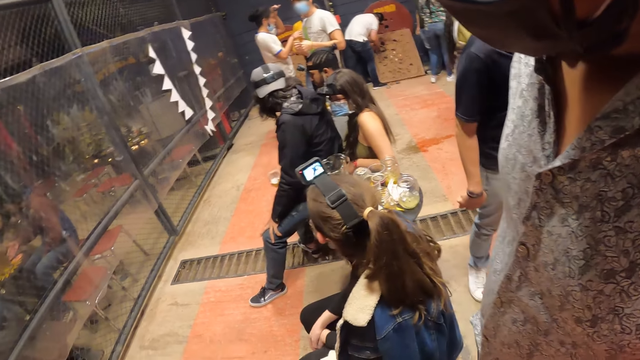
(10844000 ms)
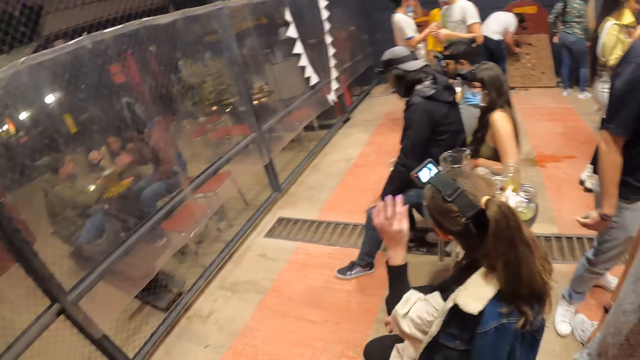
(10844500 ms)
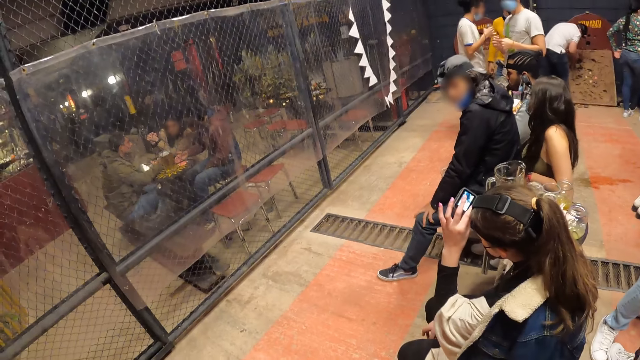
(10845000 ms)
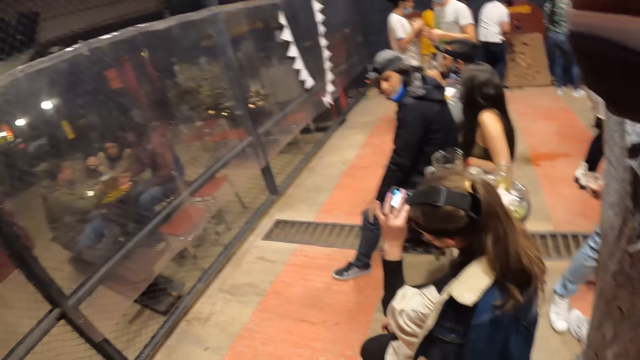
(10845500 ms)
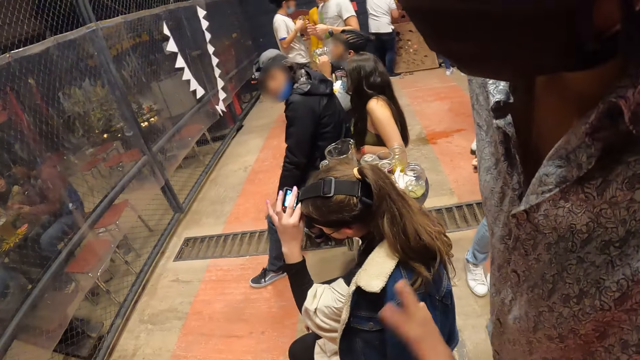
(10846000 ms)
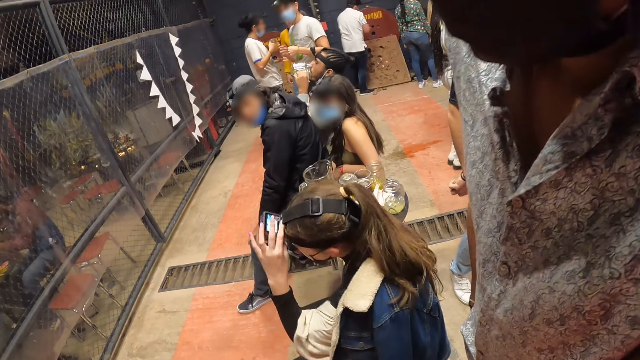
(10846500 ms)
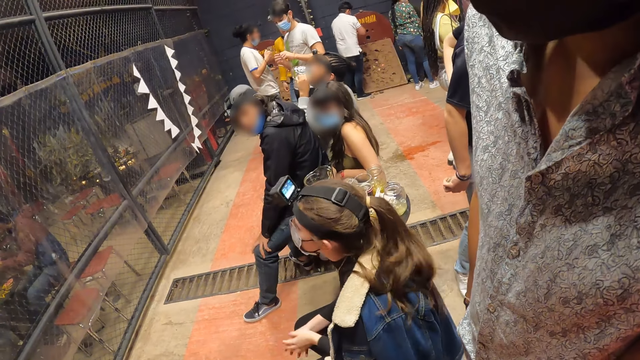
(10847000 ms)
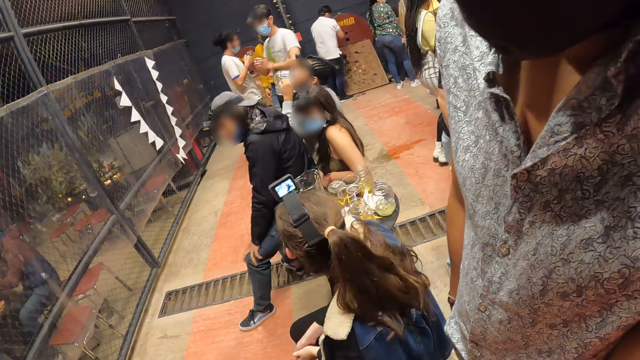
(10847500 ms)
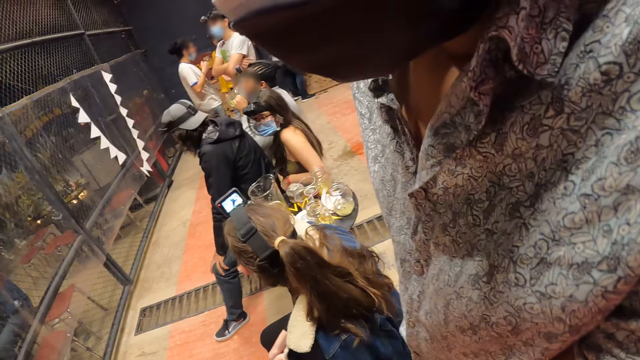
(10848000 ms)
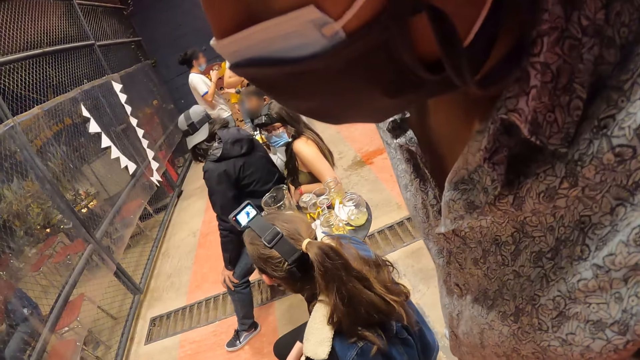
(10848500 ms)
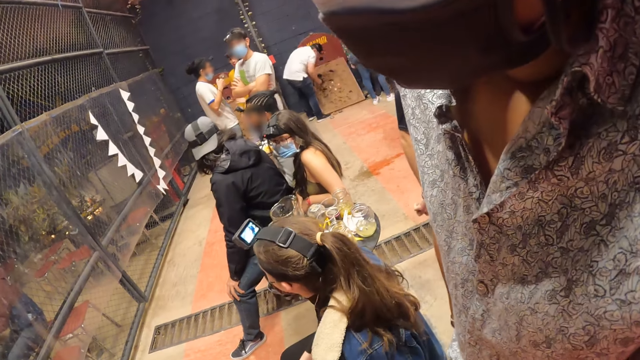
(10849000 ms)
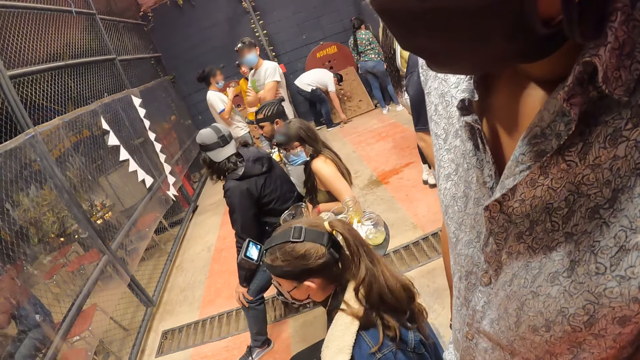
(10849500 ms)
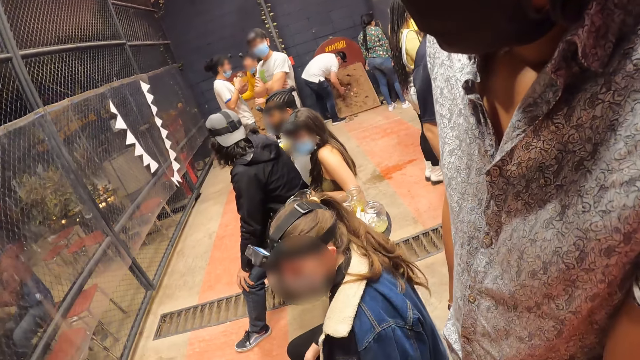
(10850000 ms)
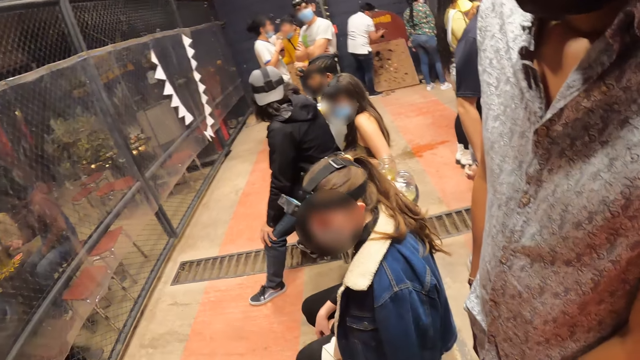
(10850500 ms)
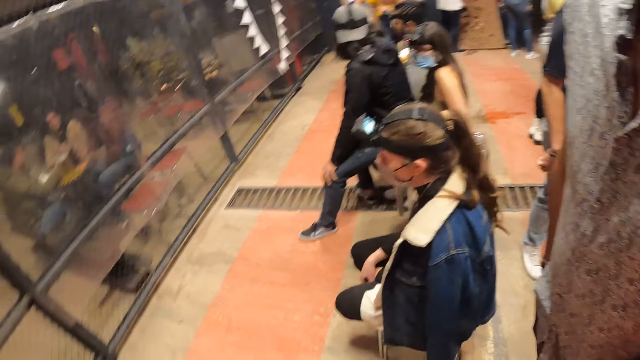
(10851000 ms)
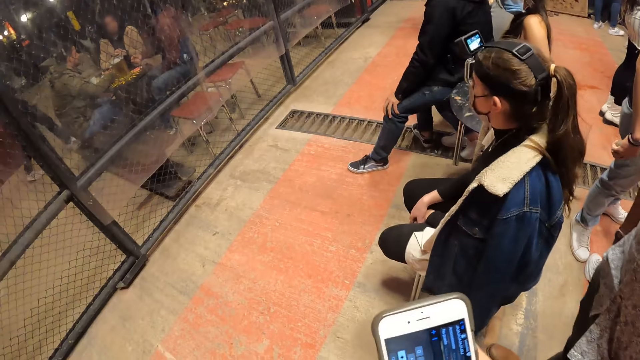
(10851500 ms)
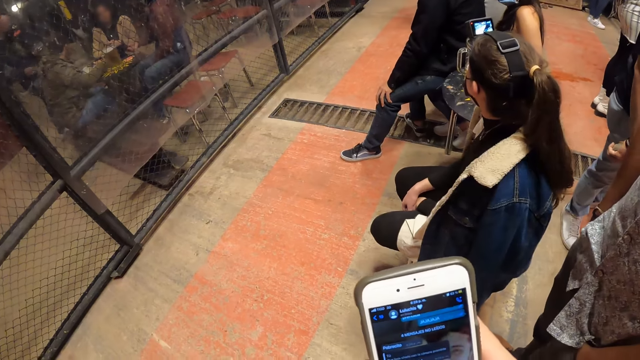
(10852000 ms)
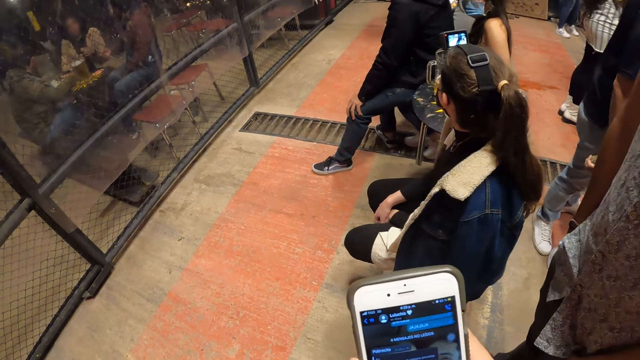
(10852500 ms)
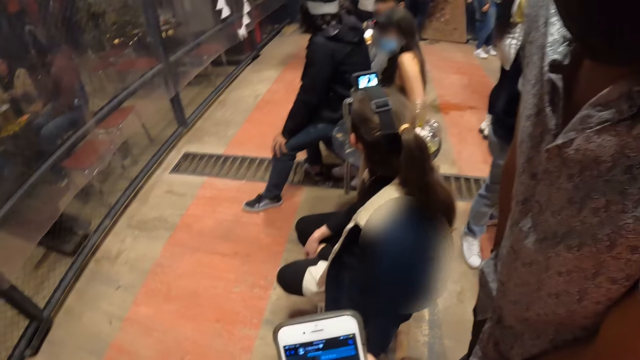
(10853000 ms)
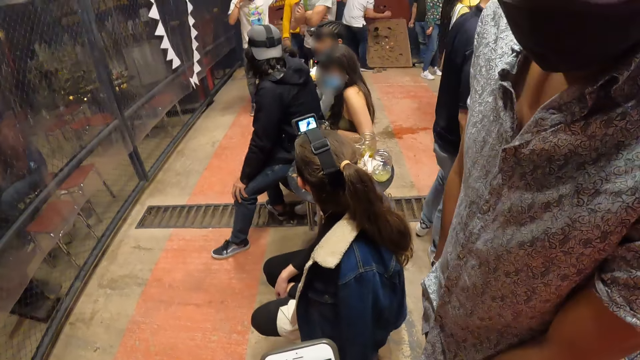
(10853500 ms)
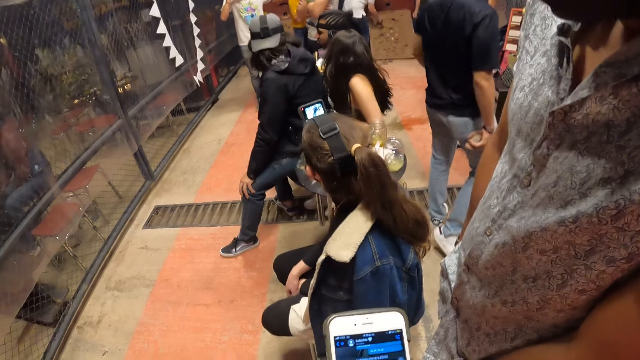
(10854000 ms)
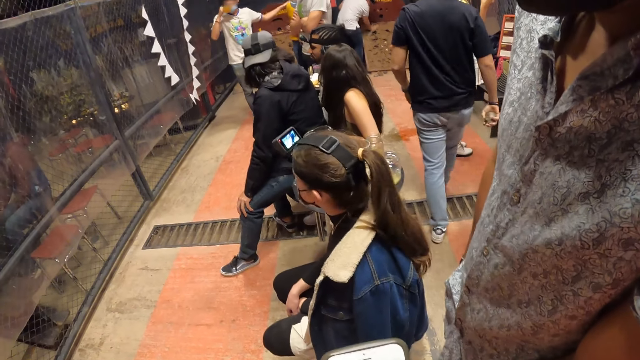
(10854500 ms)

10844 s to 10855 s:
The woman adjusts the camera on her head. The camera wearer looks around the pub. They dialogue with a man. They operate the phone with both hands. They scroll the phone.

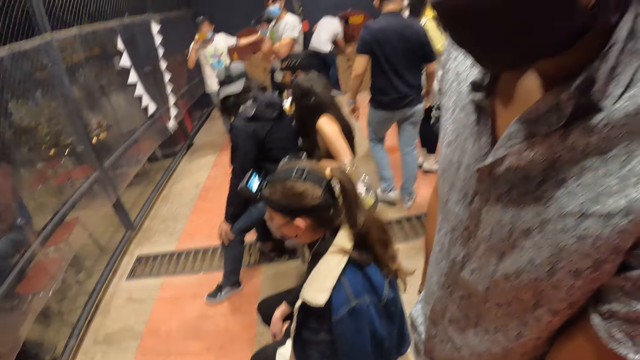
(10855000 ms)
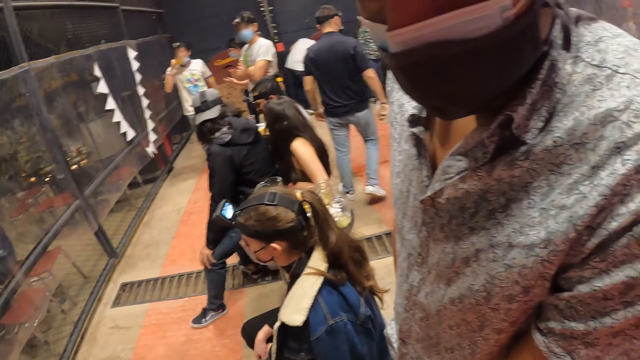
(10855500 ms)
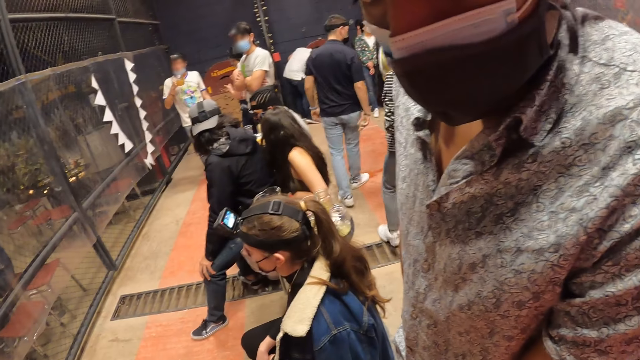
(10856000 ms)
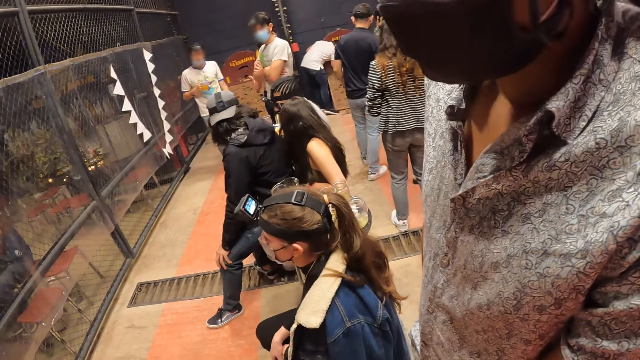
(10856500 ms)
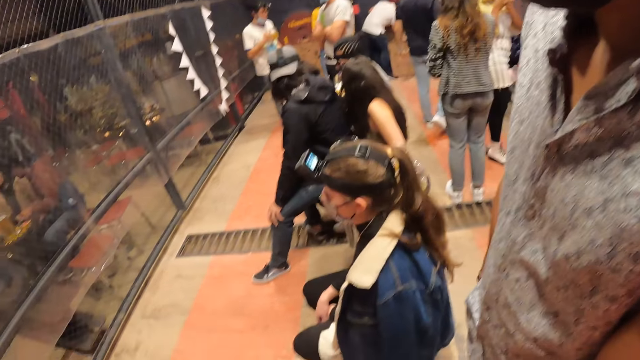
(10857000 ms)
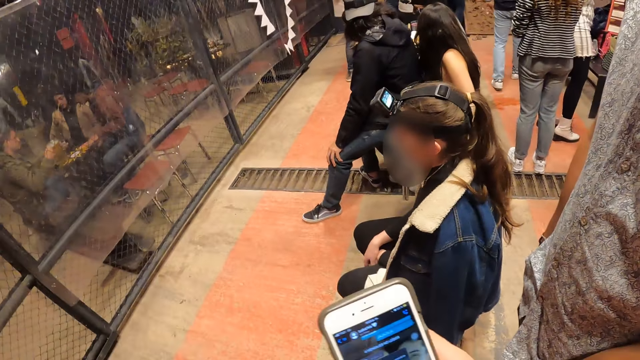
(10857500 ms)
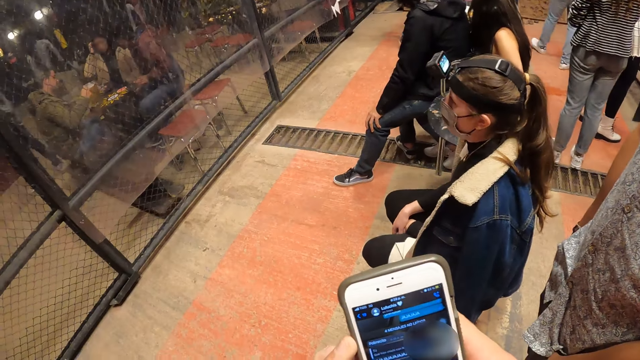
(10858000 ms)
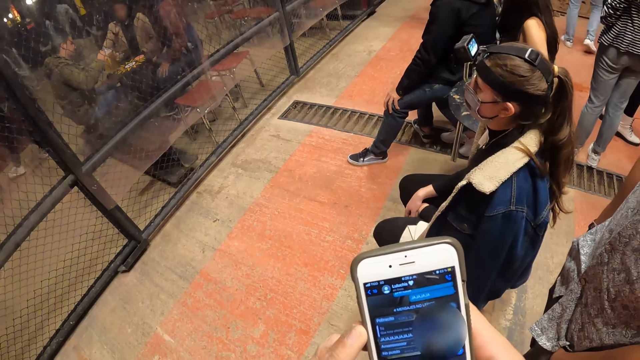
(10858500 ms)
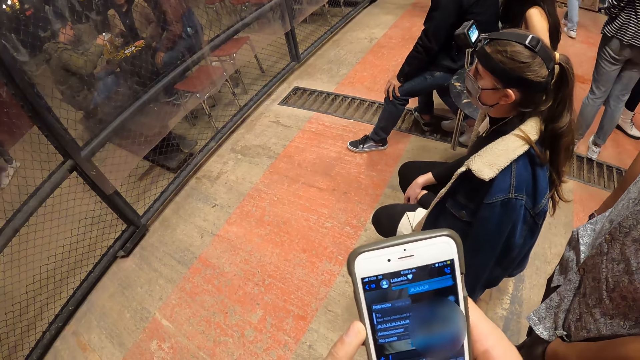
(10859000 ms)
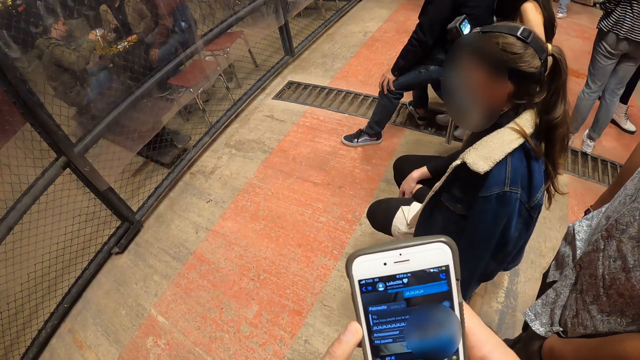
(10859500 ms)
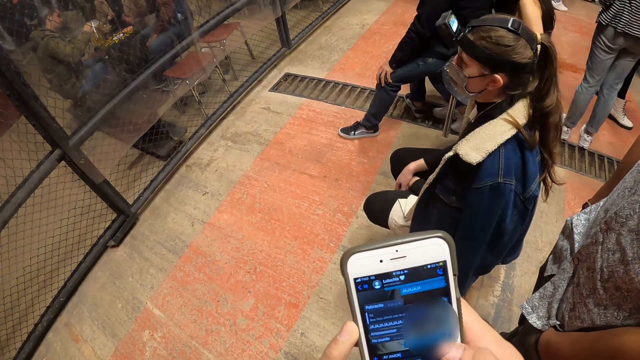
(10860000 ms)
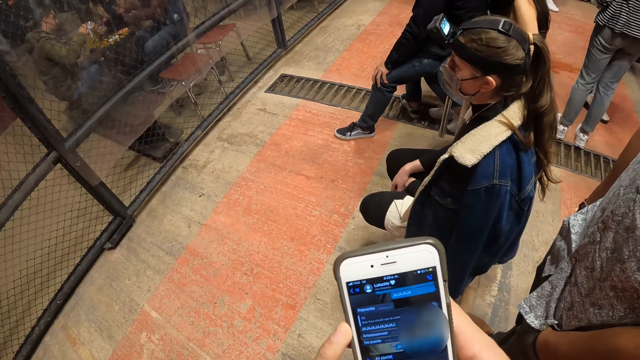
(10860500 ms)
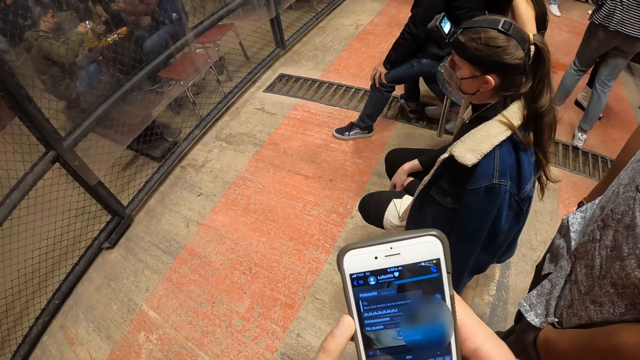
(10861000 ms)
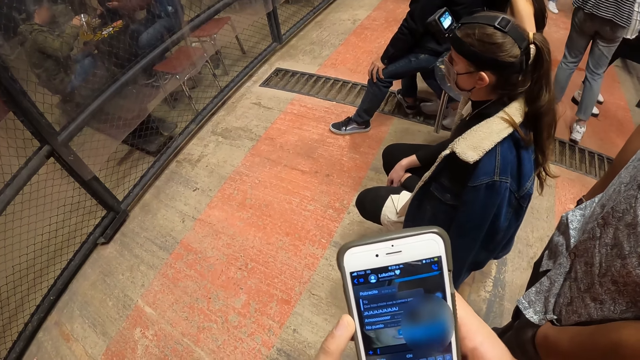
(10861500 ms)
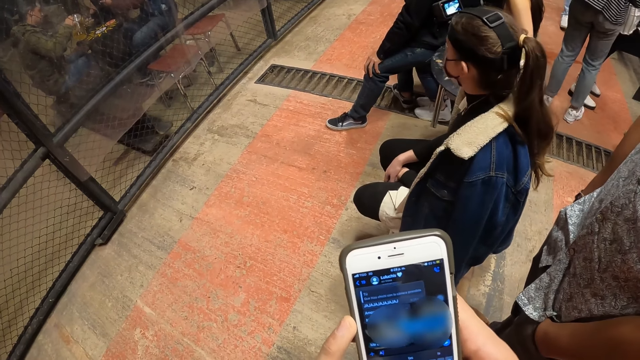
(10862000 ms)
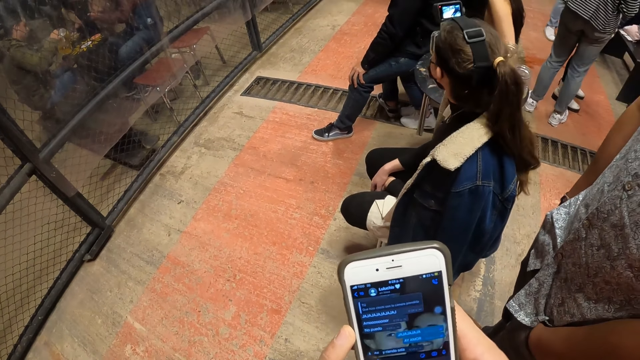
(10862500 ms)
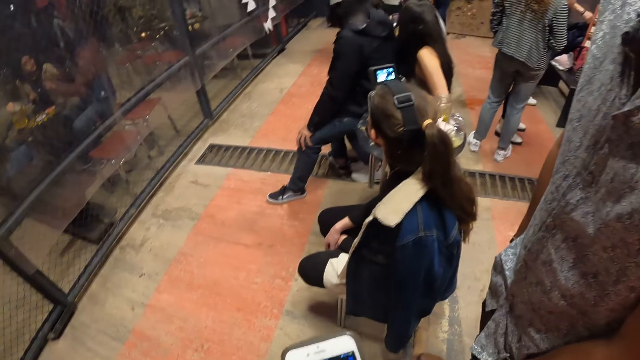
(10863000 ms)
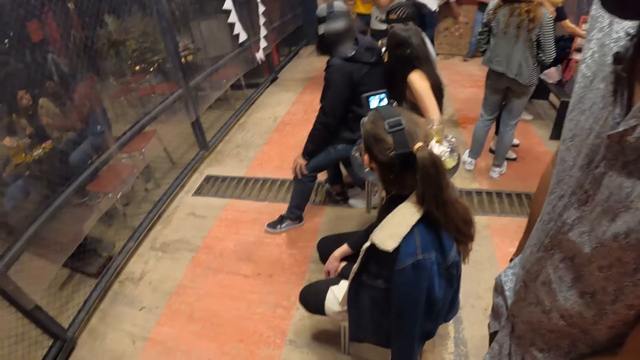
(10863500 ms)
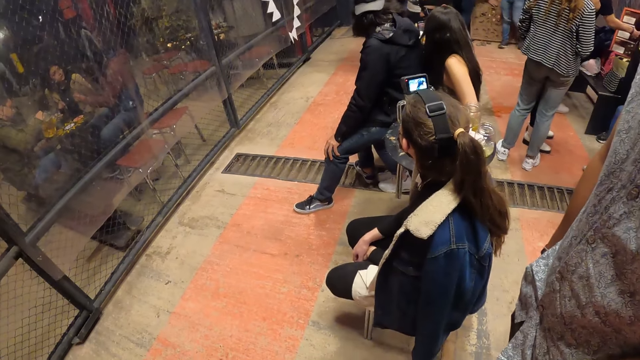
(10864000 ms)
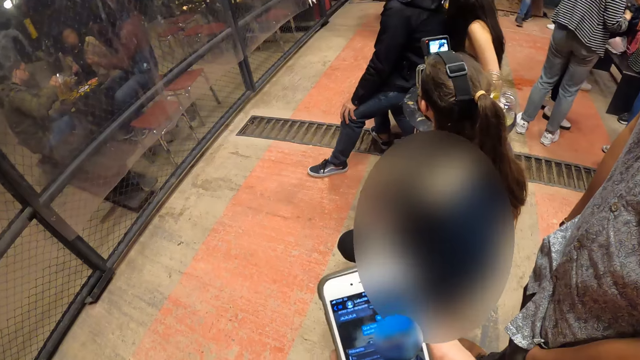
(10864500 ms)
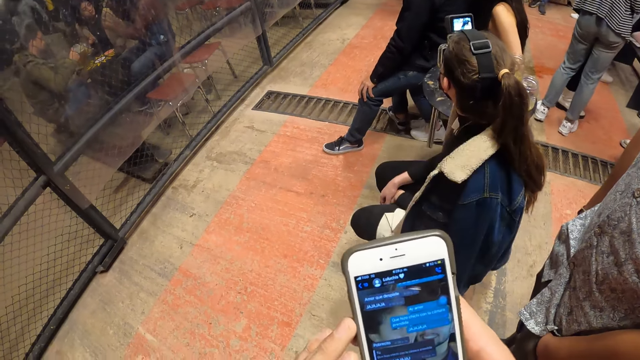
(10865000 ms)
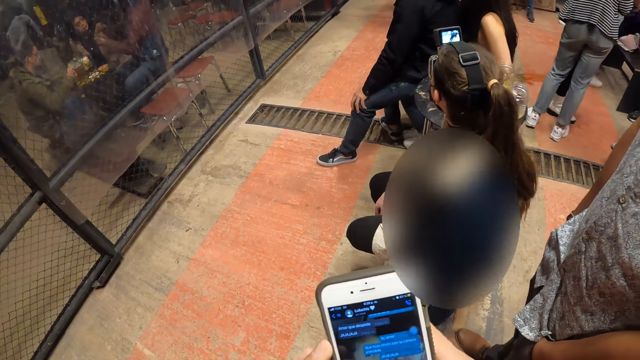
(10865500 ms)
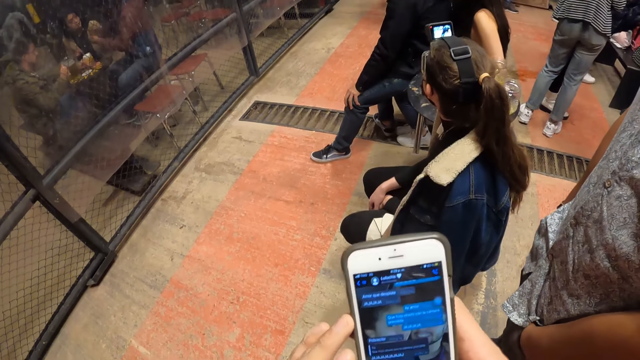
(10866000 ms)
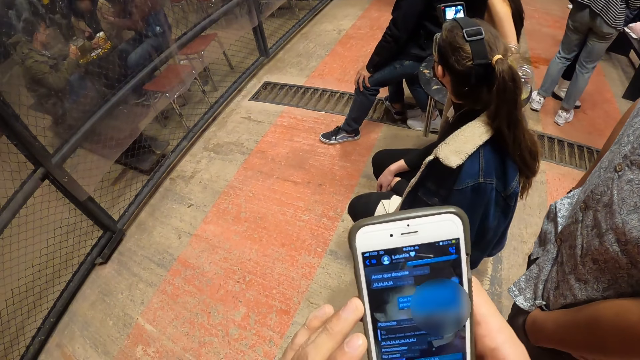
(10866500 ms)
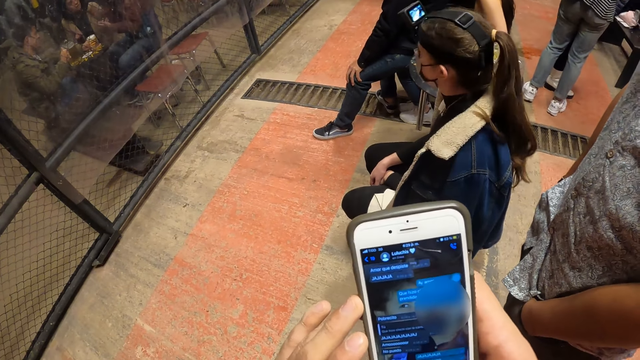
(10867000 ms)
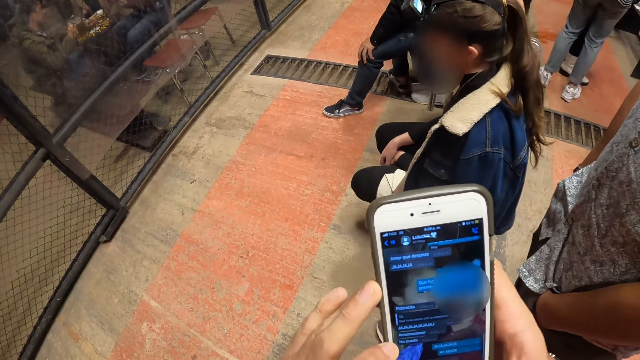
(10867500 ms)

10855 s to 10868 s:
The camera wearer dialogues with a man. They scroll the phone.
